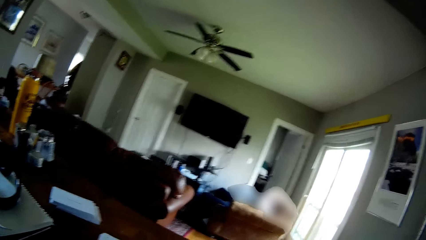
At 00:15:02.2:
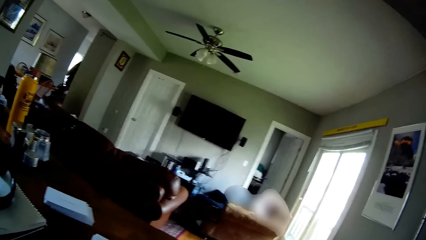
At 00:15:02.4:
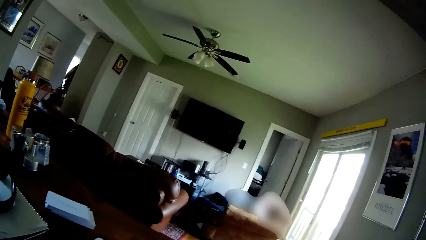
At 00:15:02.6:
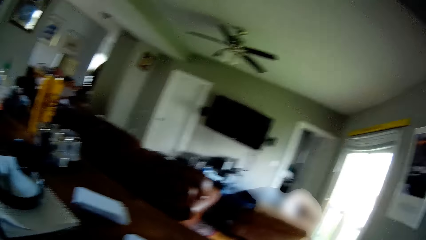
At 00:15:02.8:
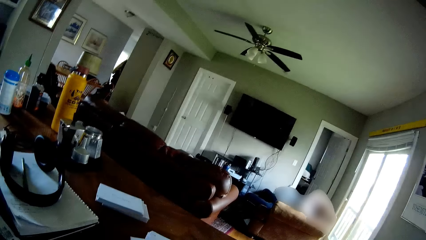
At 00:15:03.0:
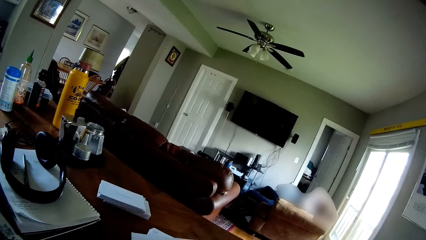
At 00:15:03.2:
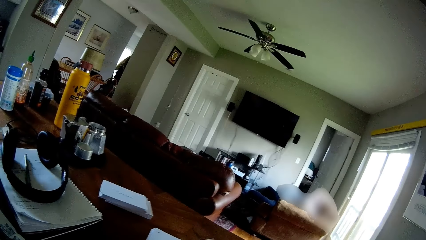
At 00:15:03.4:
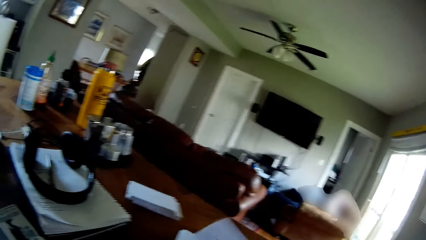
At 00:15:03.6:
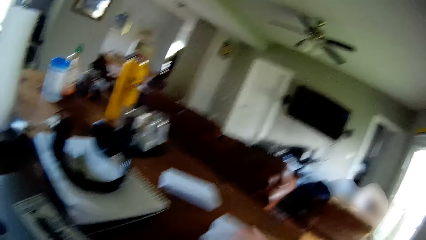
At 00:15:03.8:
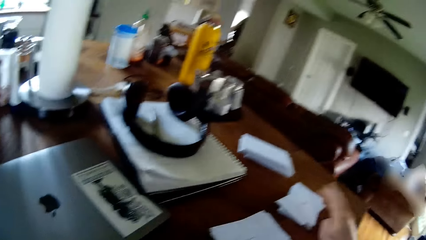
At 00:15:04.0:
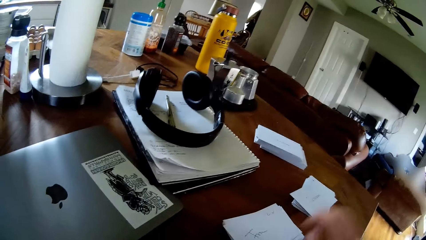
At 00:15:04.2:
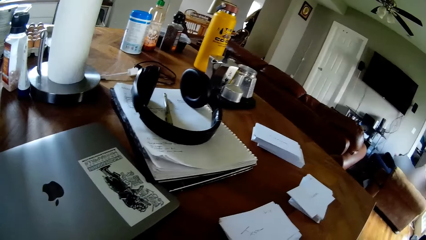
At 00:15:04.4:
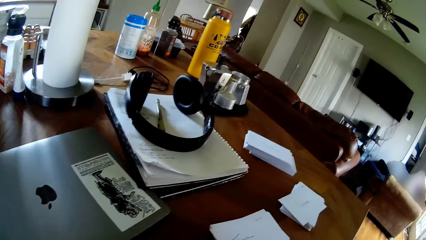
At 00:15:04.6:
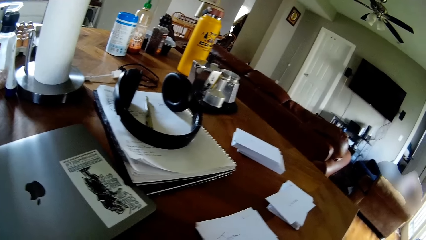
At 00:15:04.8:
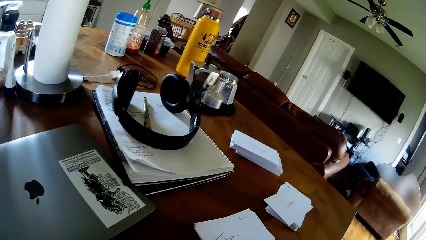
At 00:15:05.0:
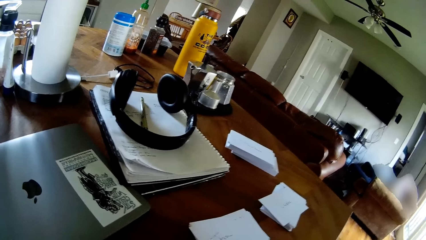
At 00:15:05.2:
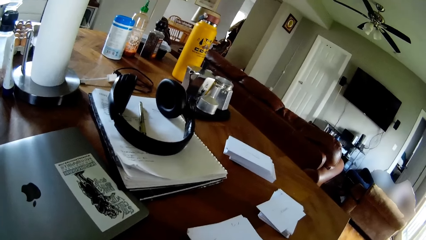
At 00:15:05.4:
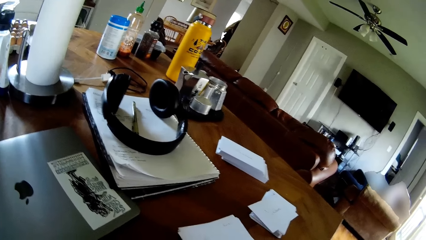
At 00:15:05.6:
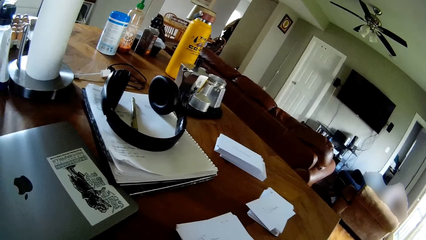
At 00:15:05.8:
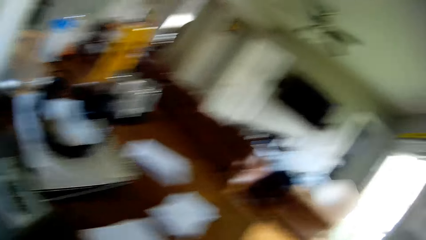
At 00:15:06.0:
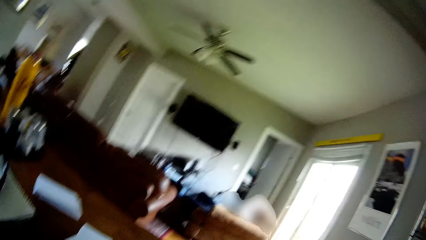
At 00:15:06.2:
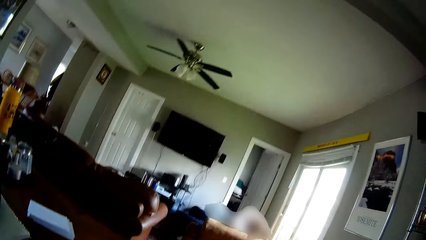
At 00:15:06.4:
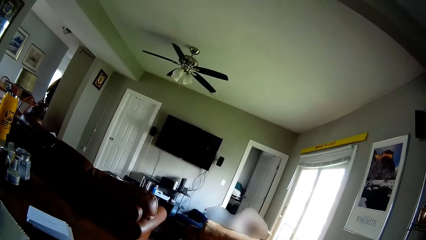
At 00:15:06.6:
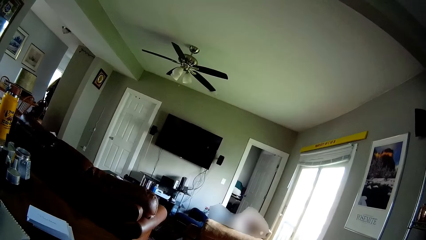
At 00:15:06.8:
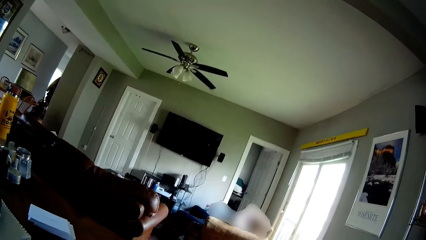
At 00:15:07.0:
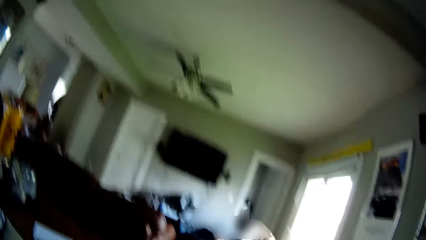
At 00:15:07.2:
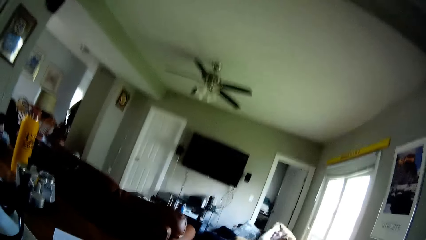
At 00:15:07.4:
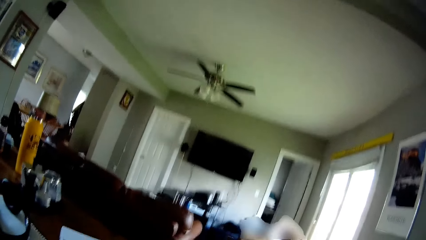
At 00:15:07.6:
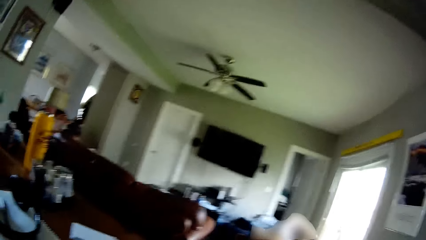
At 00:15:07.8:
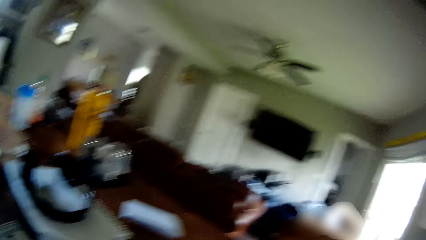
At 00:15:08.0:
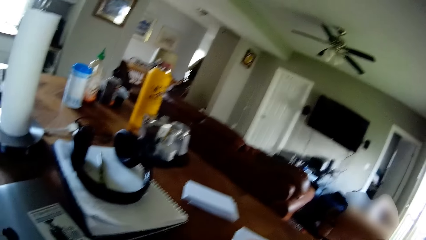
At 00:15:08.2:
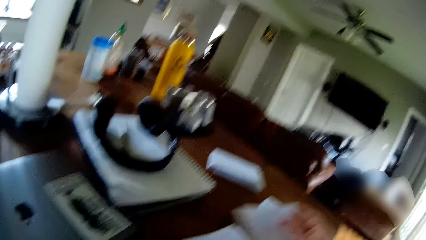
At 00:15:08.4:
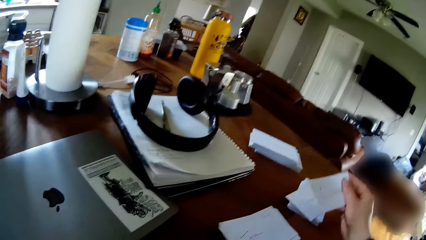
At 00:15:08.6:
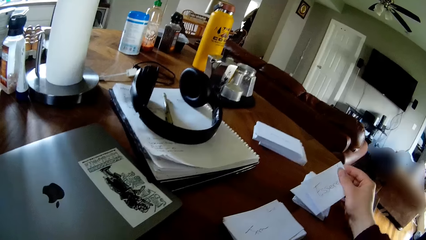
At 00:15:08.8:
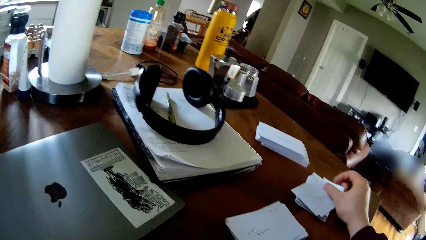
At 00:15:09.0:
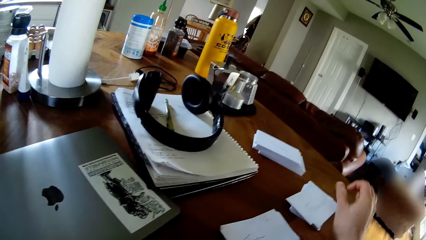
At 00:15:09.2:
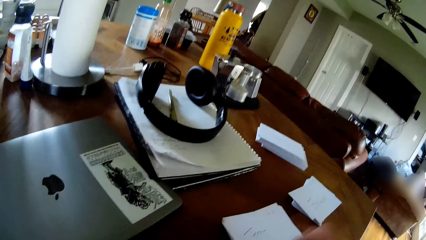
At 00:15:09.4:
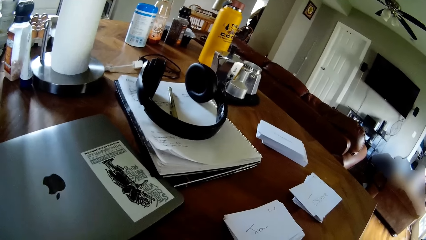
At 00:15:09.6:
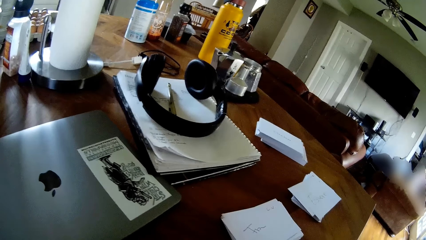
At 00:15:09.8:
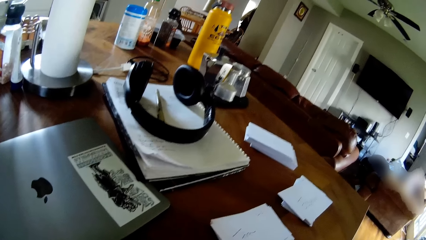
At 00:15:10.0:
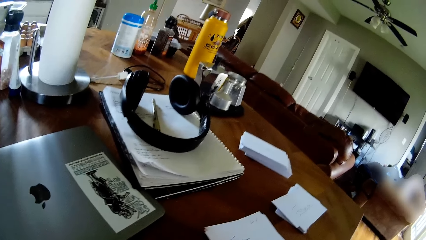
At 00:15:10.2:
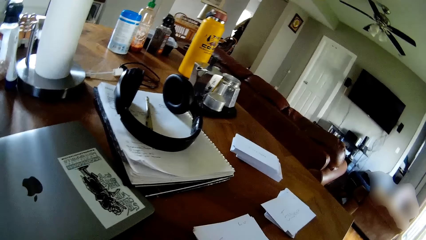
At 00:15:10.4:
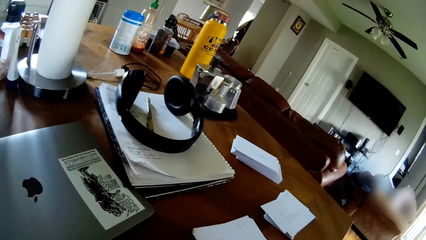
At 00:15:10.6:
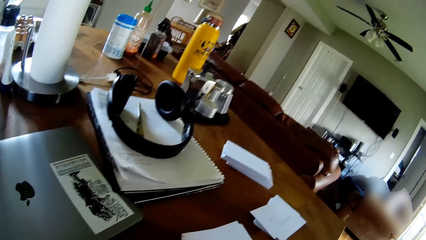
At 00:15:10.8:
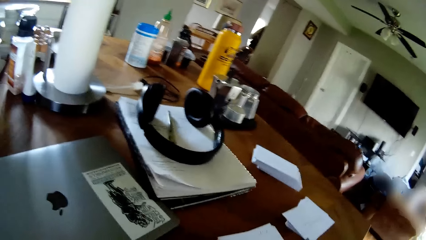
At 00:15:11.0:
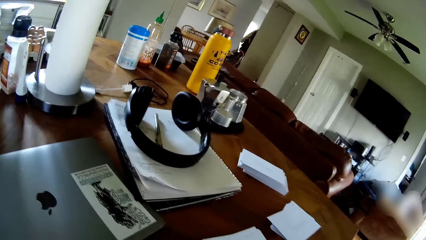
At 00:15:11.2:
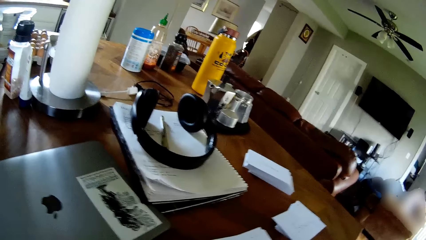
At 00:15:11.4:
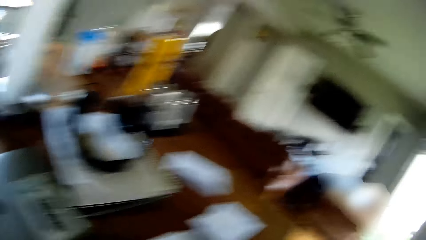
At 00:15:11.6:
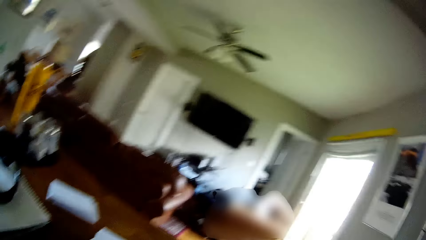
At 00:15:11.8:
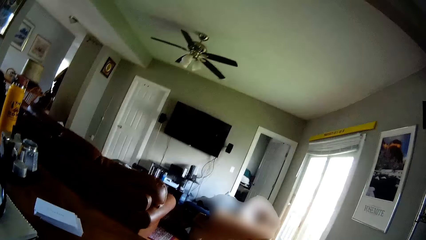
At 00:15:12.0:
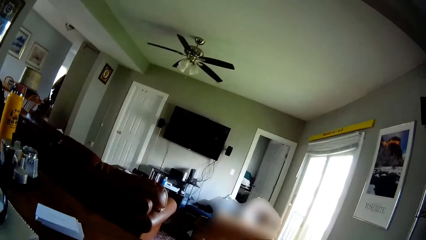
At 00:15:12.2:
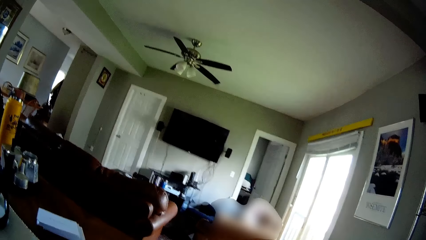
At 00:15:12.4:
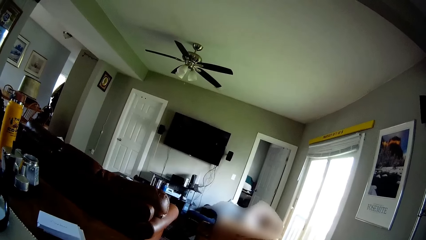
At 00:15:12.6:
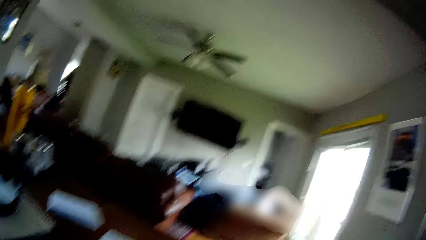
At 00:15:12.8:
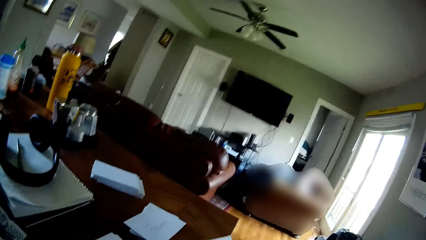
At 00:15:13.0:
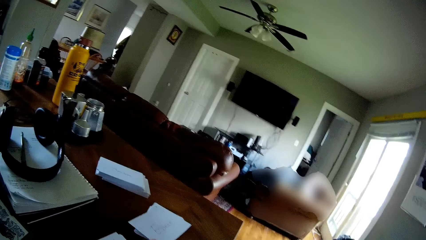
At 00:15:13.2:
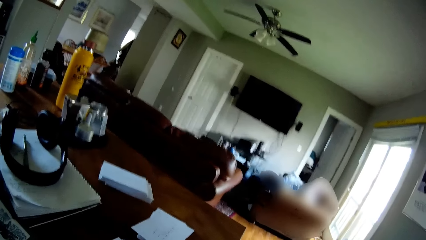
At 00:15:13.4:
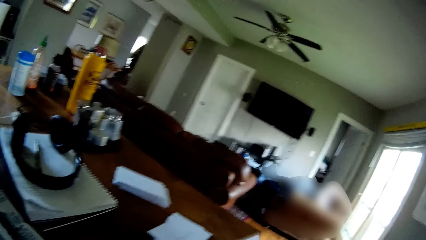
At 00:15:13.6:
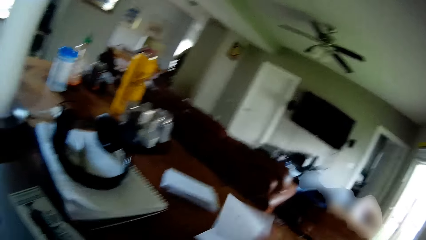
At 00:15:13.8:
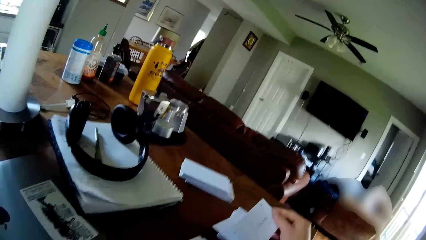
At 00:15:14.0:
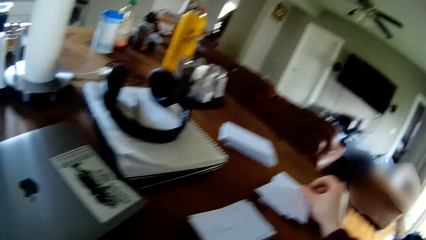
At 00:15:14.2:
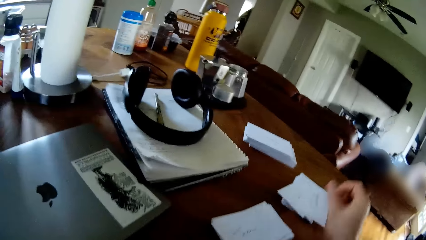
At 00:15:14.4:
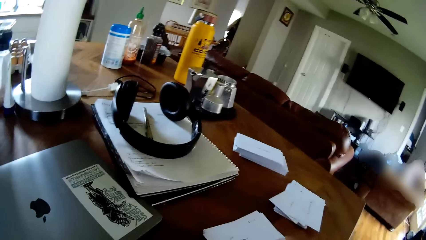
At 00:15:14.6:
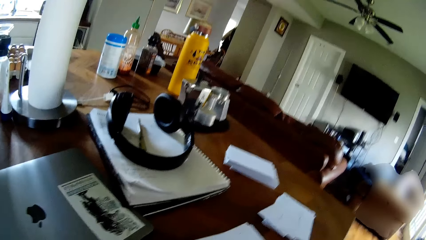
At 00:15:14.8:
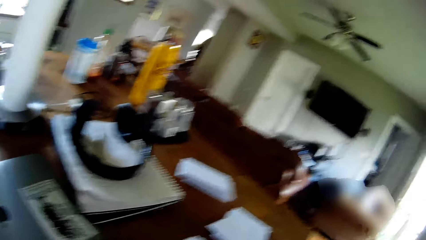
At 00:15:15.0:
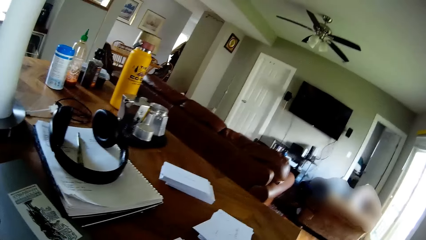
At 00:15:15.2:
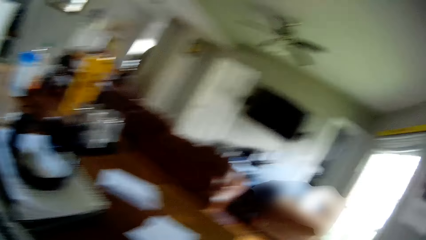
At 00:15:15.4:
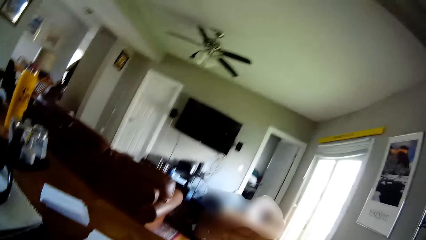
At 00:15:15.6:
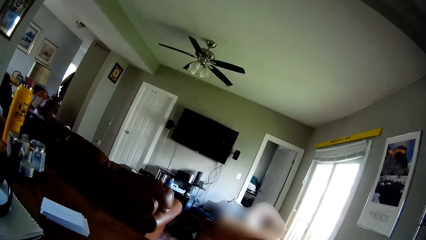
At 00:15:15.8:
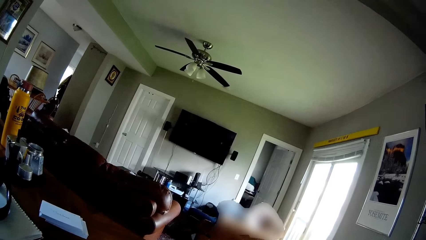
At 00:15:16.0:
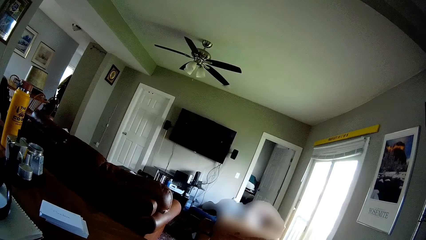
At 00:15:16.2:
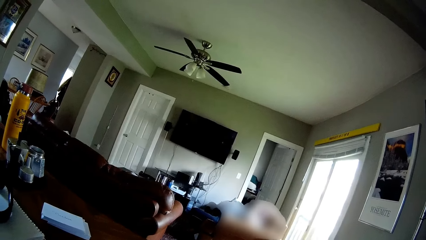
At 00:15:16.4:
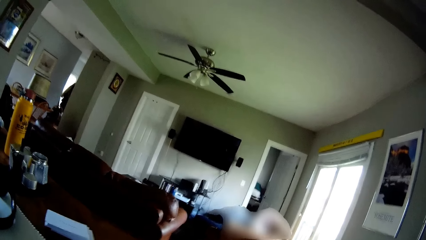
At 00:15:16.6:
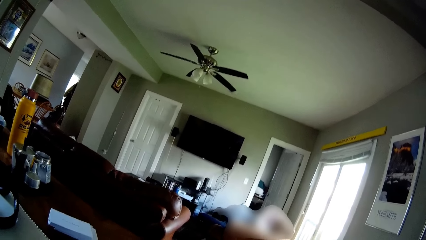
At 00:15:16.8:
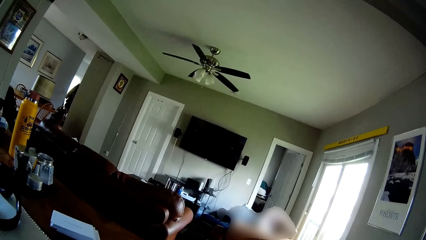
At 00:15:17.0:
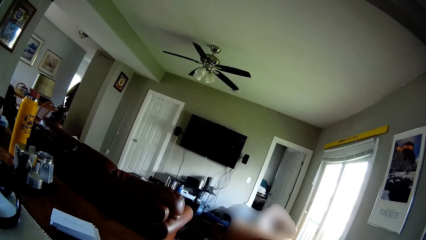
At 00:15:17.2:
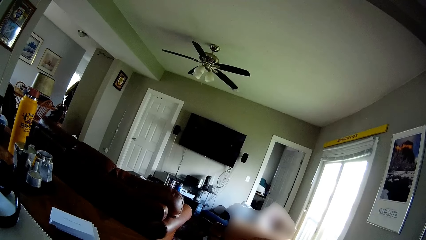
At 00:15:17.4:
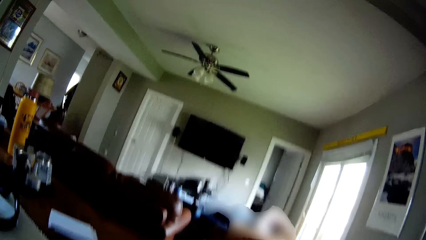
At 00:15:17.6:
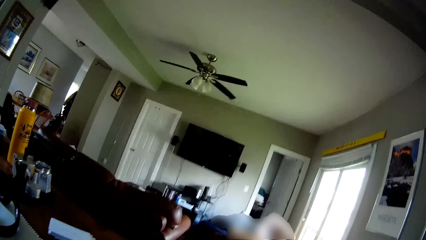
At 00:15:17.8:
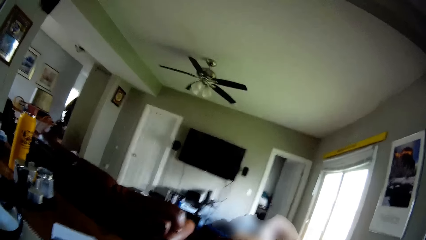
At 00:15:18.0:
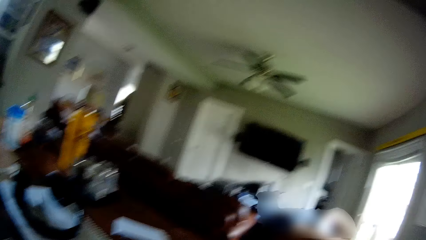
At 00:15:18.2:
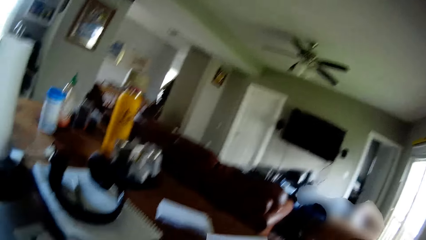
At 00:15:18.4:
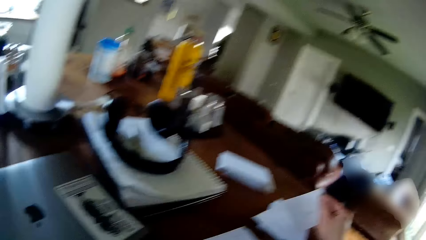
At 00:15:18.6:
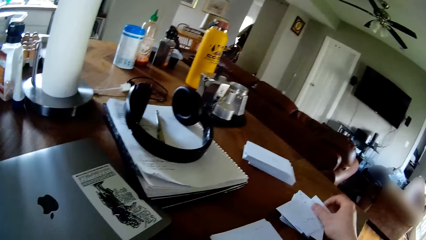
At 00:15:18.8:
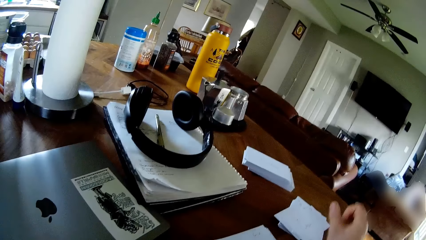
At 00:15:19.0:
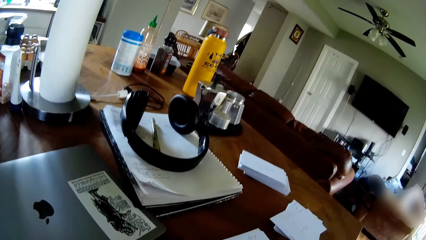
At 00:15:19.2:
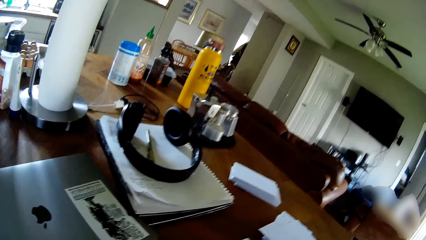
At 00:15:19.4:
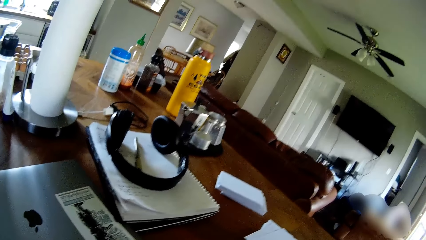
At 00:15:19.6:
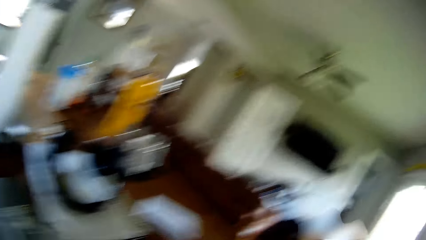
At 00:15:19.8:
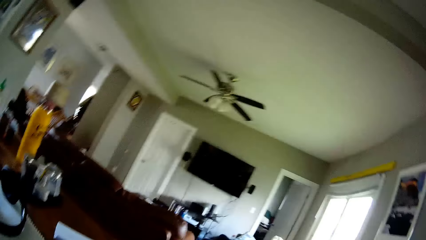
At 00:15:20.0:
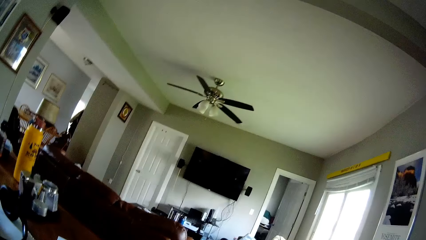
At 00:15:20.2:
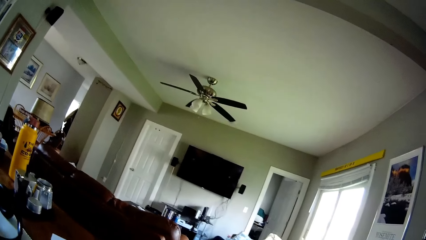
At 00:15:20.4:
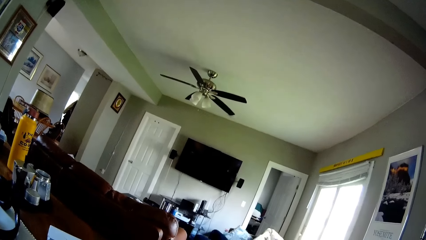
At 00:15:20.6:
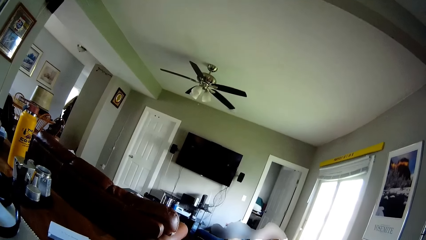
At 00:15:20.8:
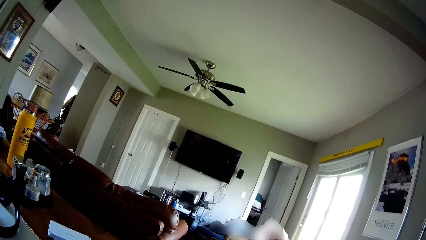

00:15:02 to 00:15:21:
The camera wearer repeatedly drops a paper on the pile of papers on the table with his right hand.
